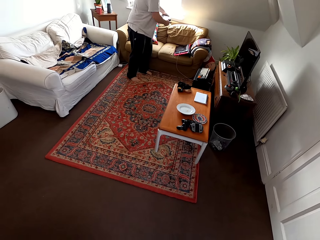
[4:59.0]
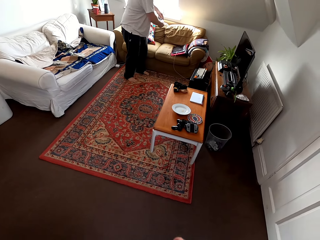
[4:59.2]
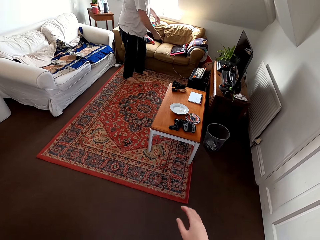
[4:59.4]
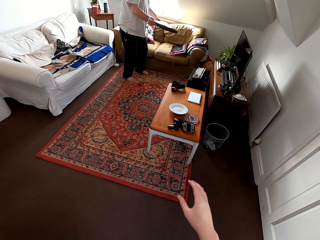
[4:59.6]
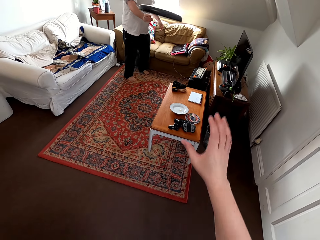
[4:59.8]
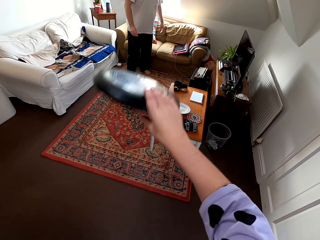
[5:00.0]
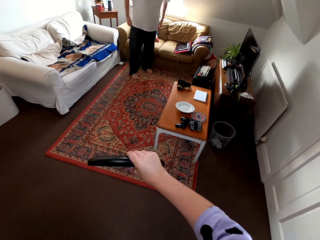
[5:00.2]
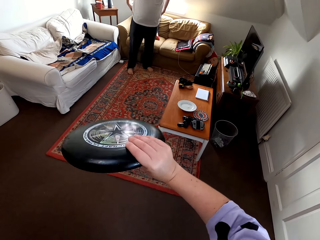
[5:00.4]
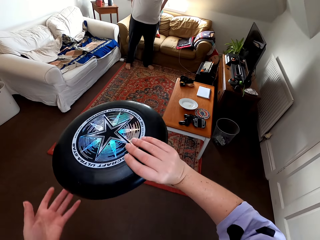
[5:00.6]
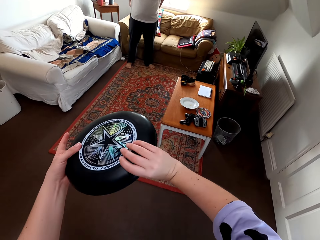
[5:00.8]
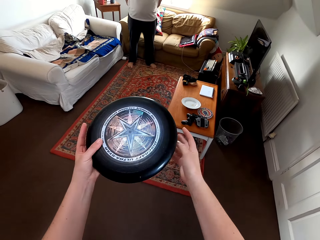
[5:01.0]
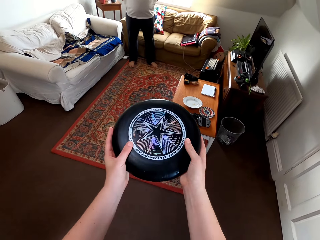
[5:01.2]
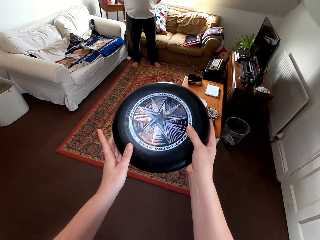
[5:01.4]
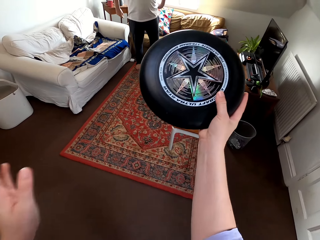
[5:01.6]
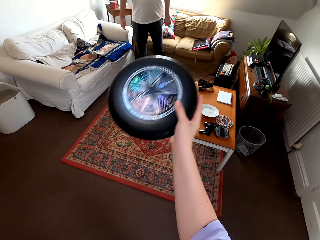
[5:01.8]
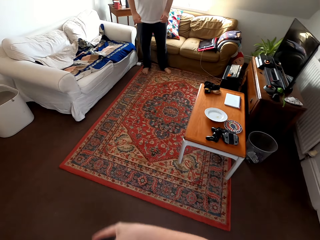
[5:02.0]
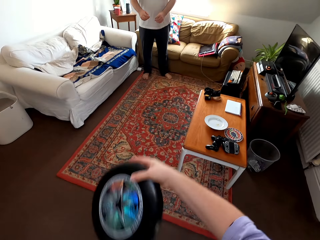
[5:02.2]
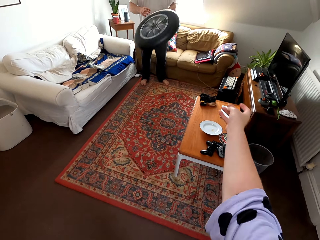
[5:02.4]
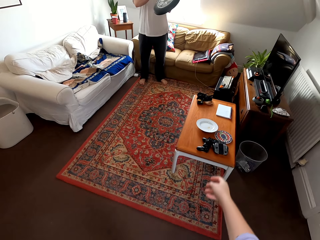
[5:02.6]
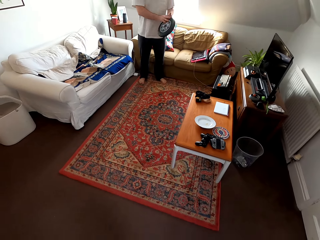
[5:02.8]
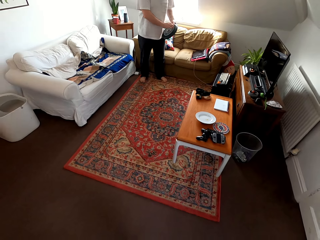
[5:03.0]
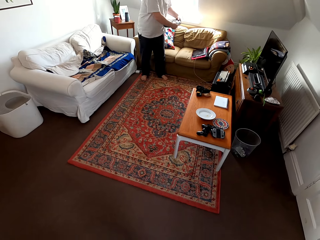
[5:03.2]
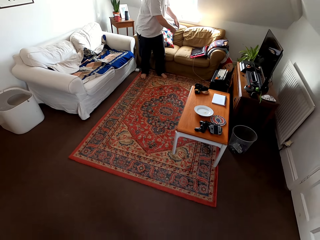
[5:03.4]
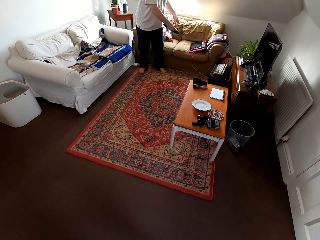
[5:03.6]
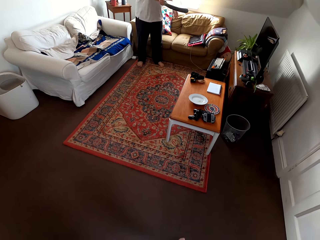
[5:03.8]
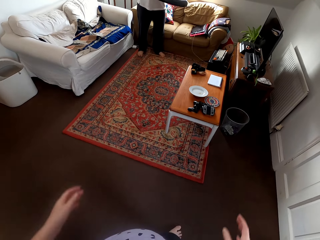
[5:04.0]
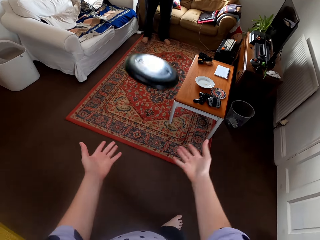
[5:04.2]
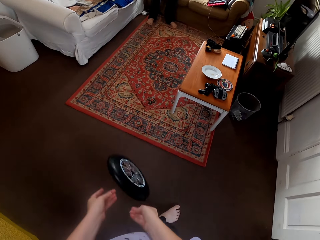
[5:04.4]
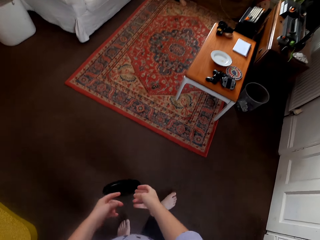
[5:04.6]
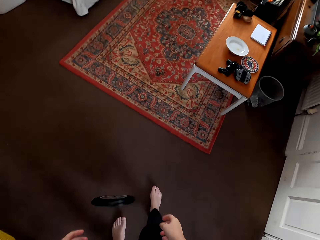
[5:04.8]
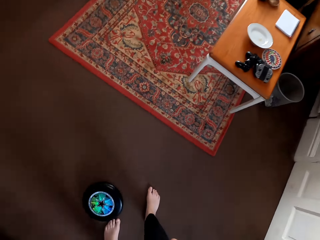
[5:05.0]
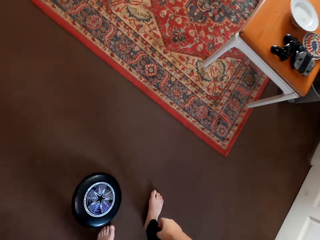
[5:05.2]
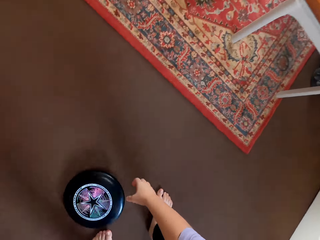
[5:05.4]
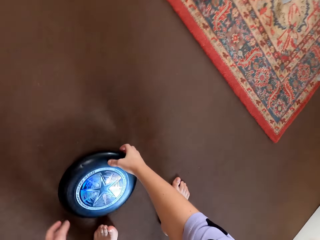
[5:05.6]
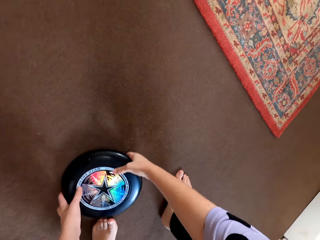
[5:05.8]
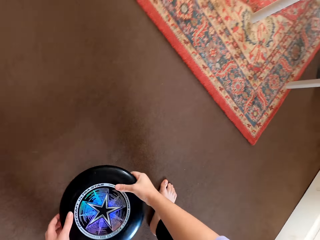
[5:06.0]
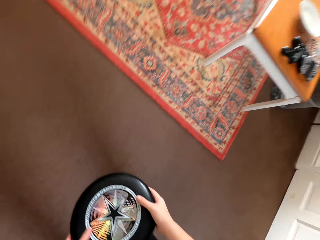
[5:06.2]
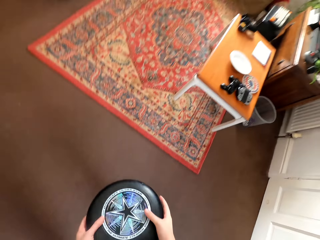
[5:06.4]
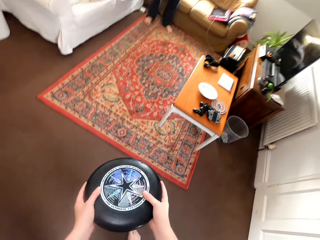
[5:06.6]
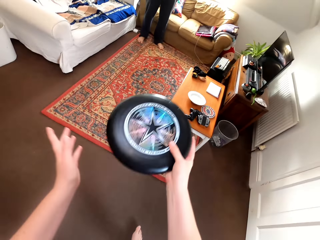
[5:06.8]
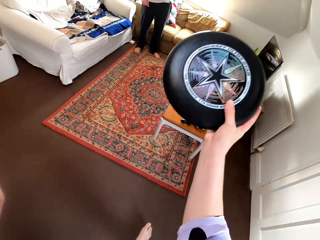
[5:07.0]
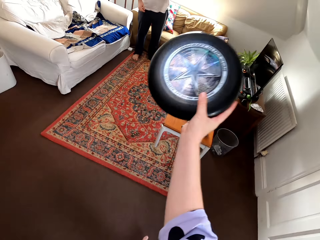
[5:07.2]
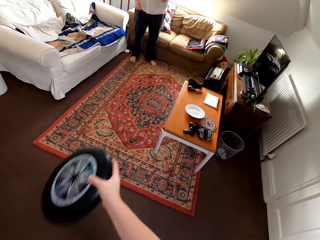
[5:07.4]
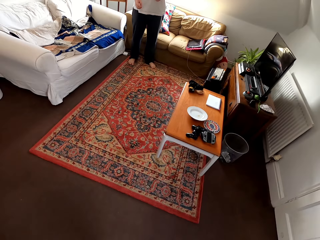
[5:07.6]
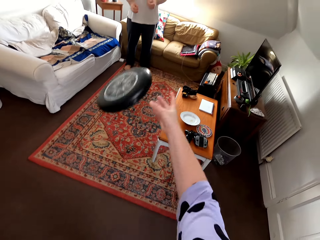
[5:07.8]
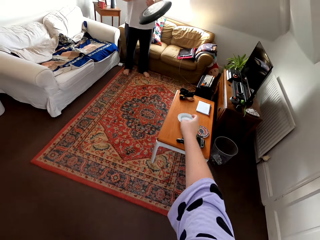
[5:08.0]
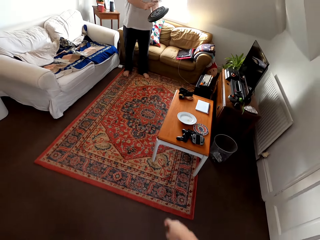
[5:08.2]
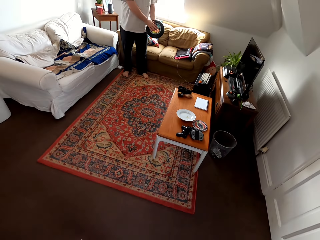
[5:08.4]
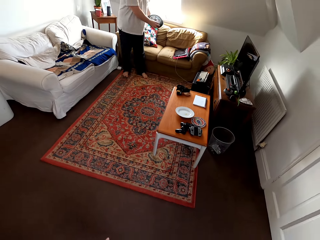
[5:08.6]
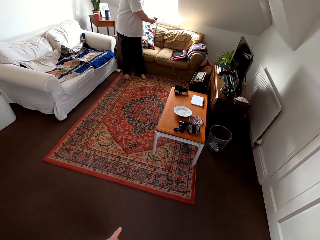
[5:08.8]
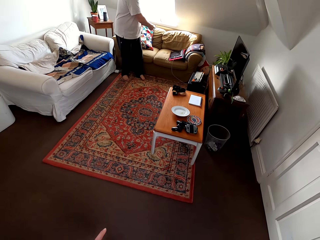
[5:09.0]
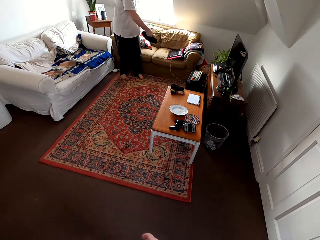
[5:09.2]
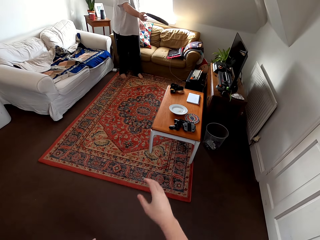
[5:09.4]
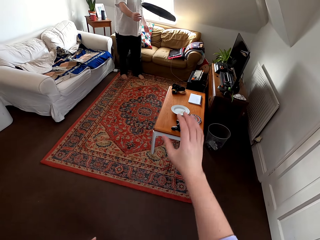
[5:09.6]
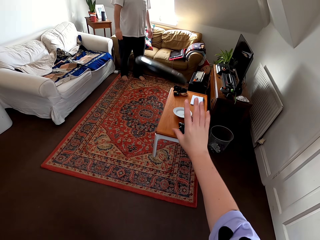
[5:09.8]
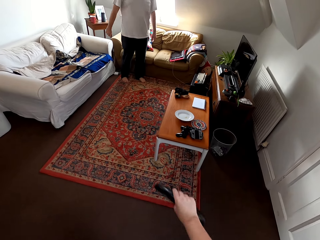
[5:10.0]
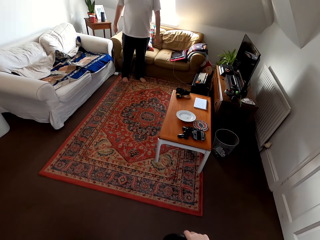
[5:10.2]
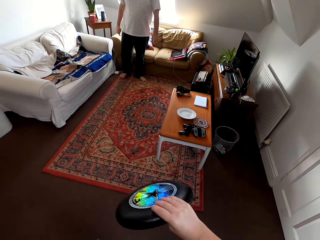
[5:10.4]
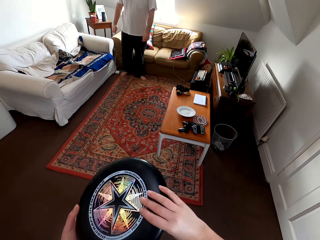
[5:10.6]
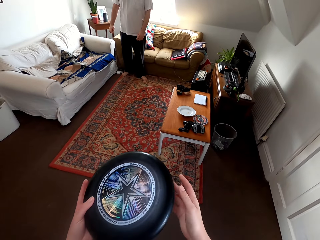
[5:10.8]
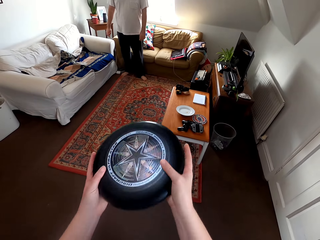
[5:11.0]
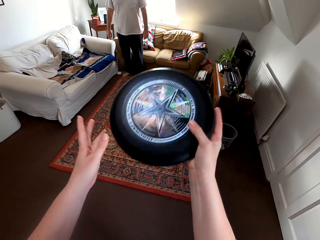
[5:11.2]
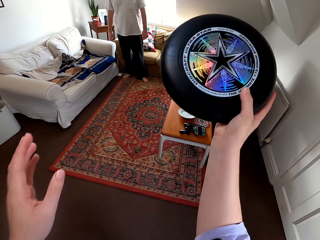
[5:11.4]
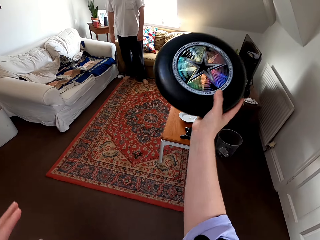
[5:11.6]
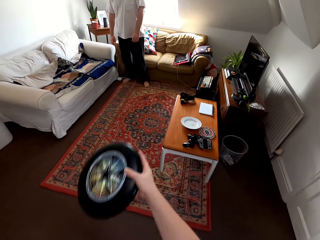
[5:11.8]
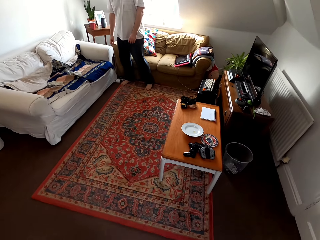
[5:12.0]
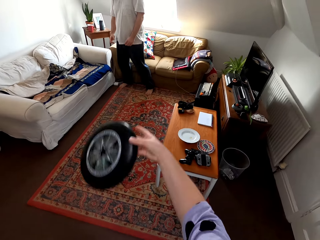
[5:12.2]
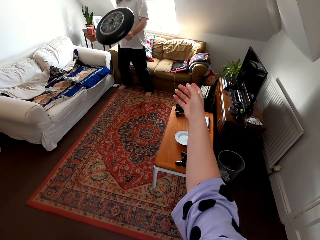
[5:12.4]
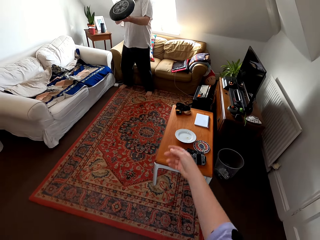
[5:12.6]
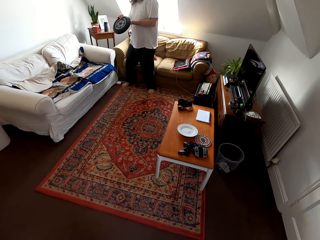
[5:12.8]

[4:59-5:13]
A man plays with the camera wearer using a frisbee. The camera wearer drops the frisbee. They bend towards the floor, pick up the disc and stand up. They play with the man using the frisbee.

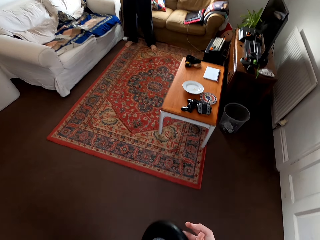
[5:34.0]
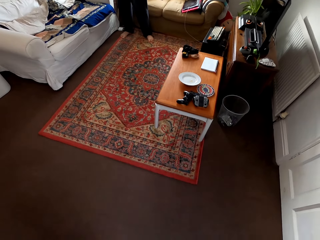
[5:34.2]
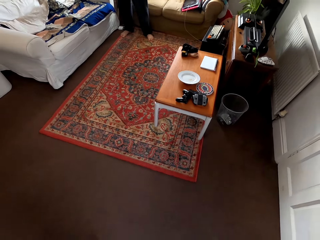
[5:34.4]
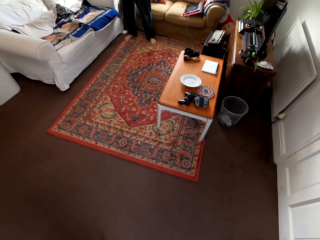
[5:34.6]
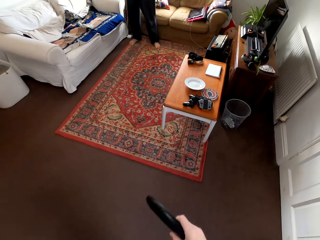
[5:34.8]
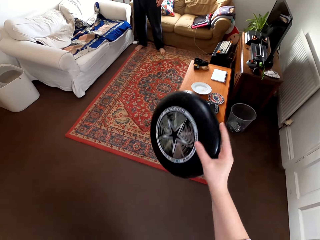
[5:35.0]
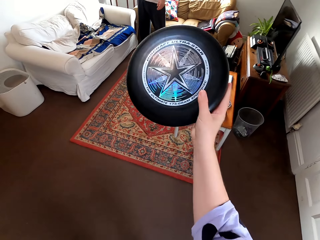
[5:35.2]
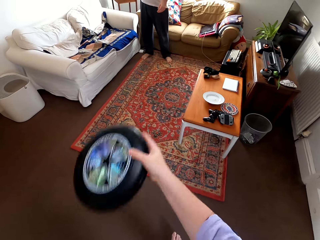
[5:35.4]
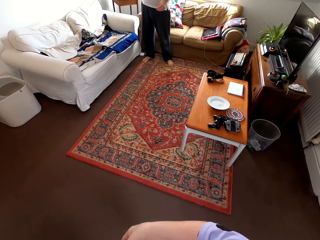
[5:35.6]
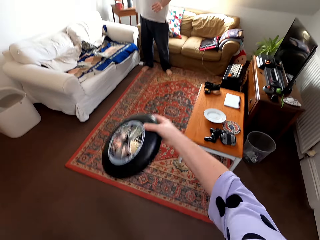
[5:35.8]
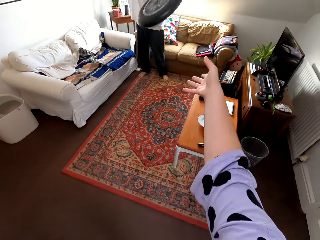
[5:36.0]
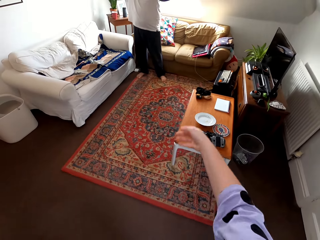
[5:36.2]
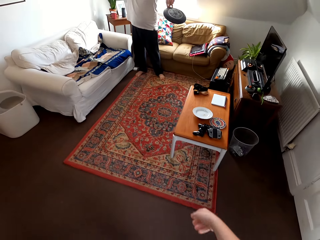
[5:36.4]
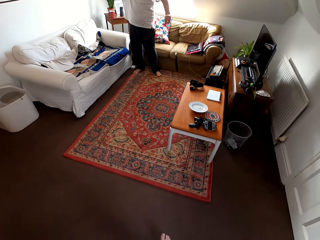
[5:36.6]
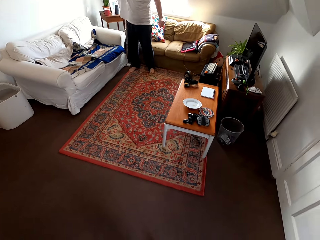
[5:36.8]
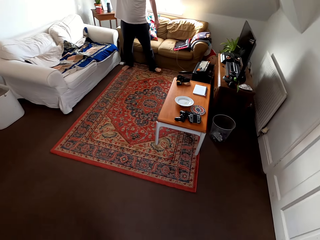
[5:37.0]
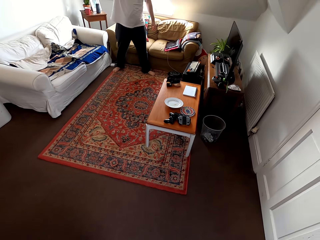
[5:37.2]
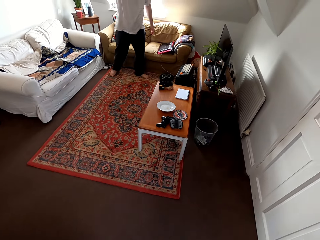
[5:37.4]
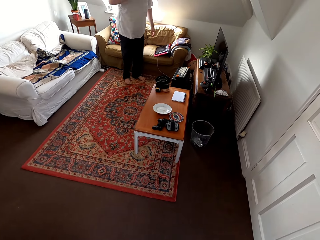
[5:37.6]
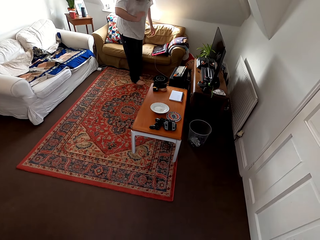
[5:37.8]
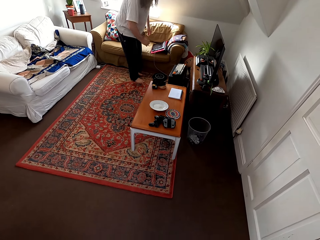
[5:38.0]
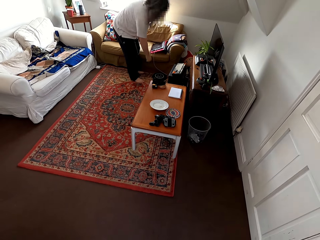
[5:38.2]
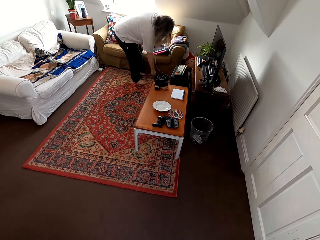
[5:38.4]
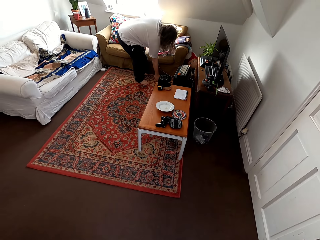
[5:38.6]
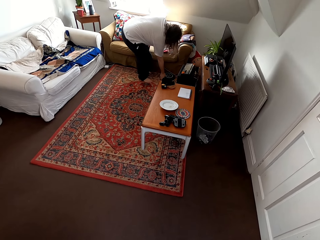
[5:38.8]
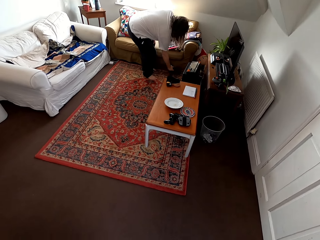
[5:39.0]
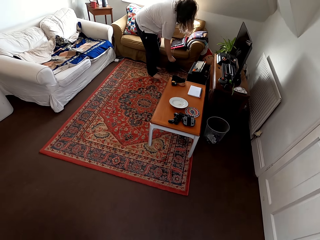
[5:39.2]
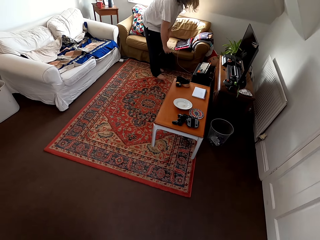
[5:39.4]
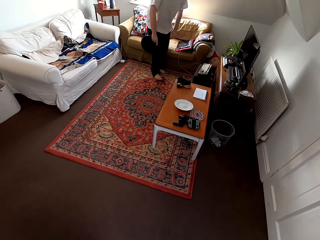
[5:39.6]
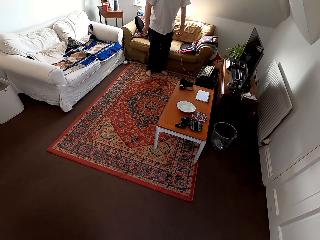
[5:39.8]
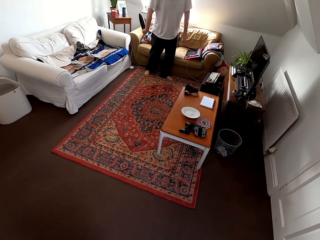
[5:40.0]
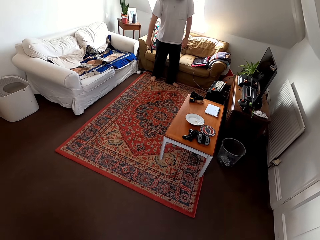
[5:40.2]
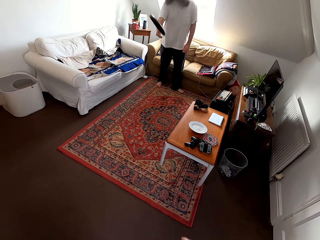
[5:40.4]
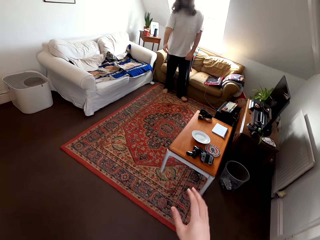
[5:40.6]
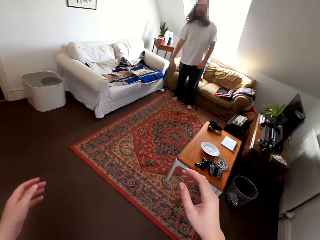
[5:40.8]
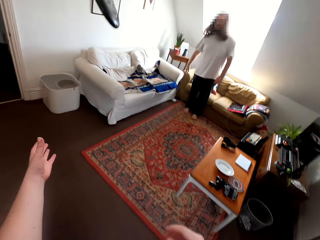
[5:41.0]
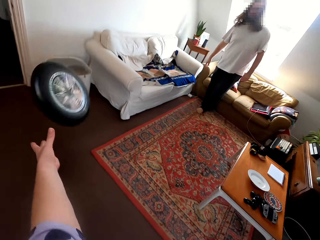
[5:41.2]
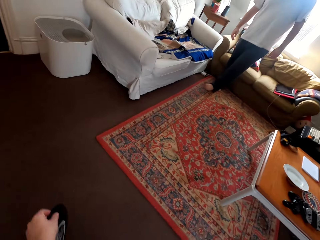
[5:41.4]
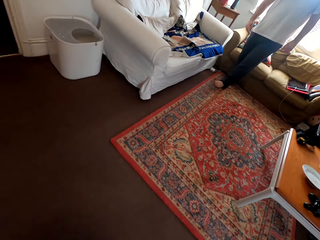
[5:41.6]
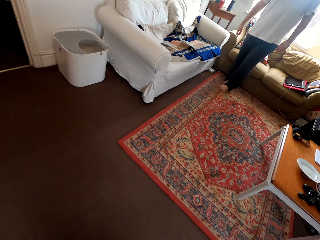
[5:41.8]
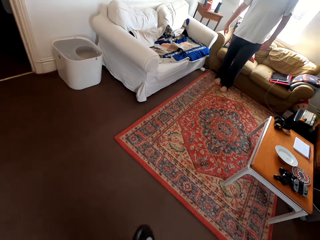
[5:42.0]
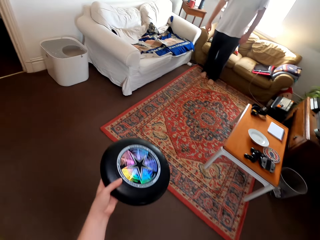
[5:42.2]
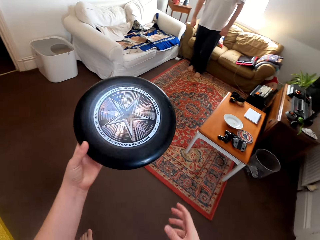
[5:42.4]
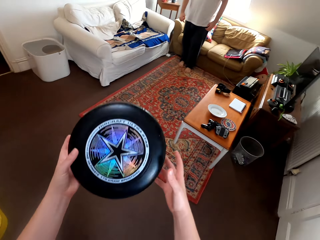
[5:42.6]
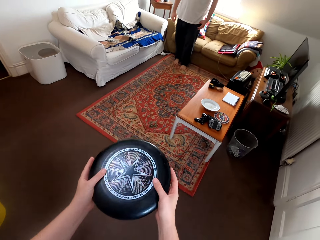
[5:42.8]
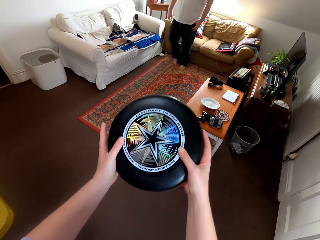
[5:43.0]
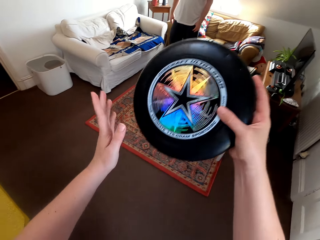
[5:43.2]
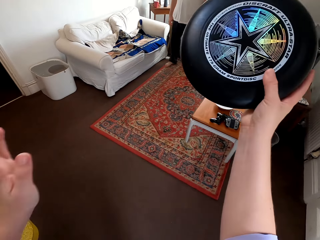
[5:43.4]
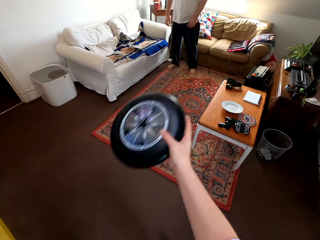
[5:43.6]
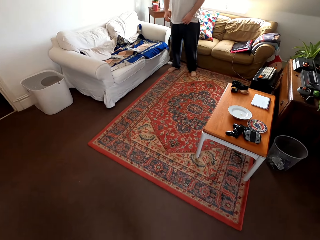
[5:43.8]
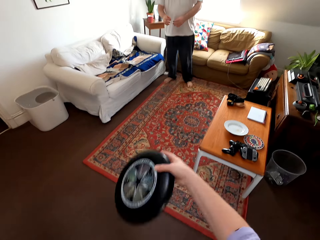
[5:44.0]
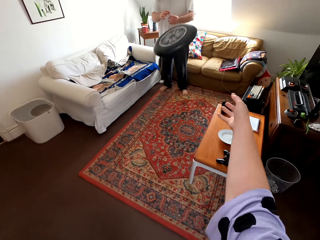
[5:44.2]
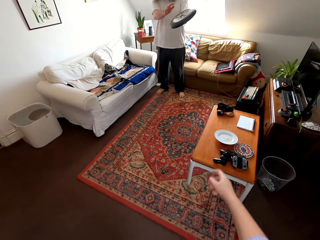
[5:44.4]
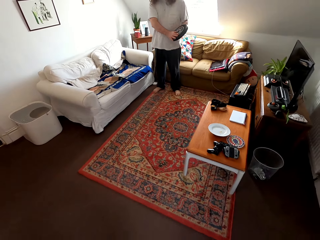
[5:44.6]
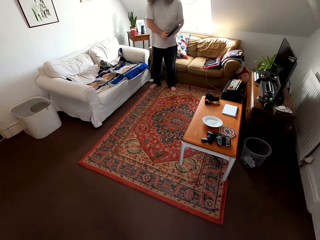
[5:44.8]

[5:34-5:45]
The camera wearer throws a frisbee down. A man bends towards the floor, picks up the disc and stands up. The camera wearer talks to the man. The man plays with the camera wearer using the frisbee.
